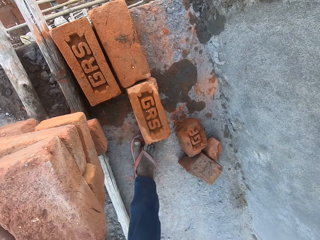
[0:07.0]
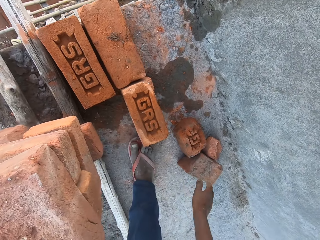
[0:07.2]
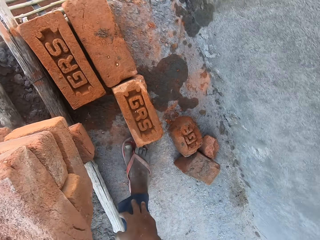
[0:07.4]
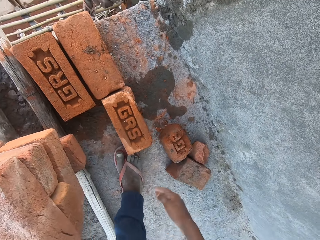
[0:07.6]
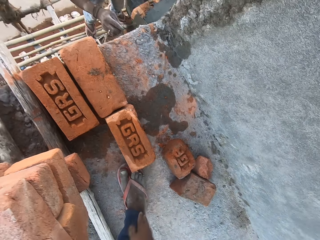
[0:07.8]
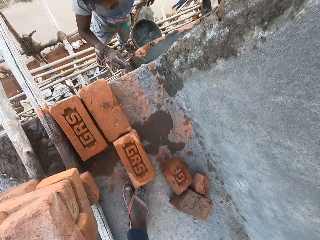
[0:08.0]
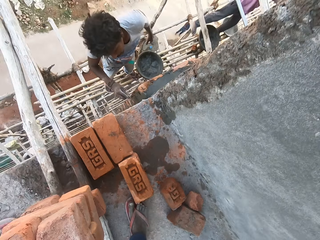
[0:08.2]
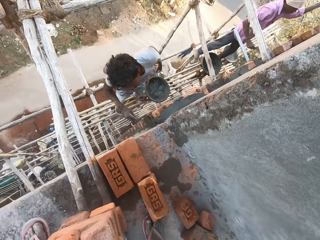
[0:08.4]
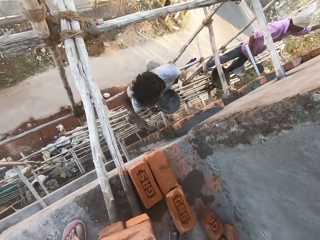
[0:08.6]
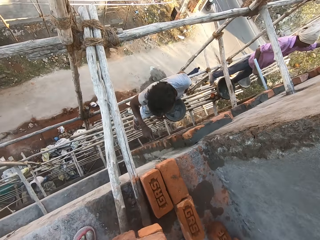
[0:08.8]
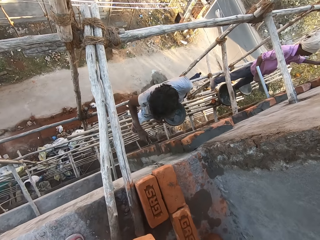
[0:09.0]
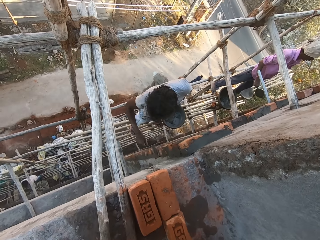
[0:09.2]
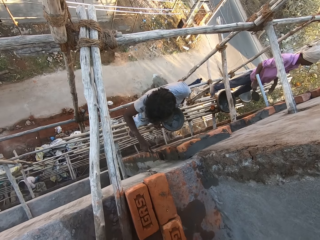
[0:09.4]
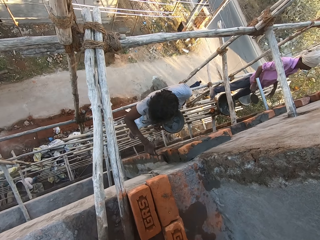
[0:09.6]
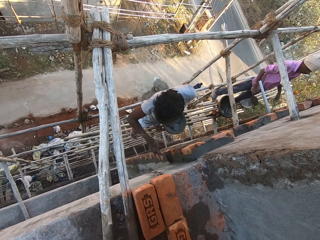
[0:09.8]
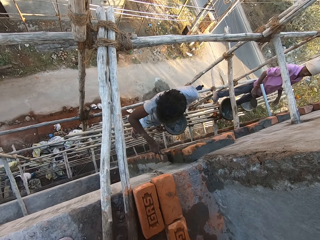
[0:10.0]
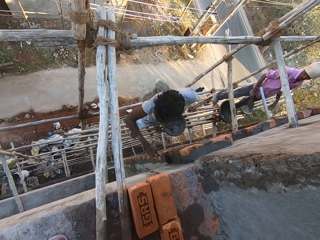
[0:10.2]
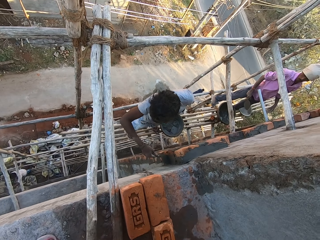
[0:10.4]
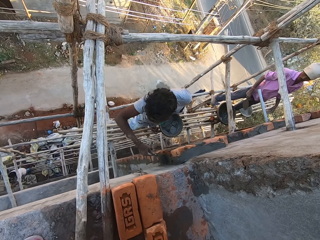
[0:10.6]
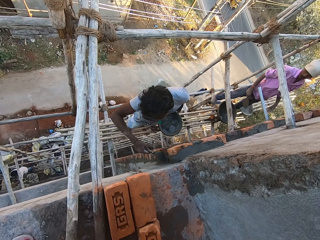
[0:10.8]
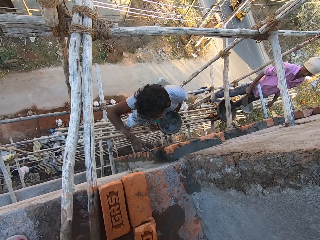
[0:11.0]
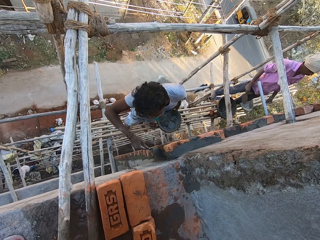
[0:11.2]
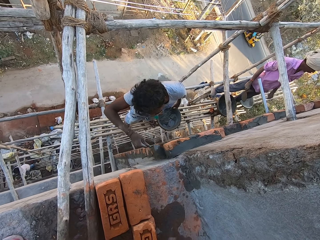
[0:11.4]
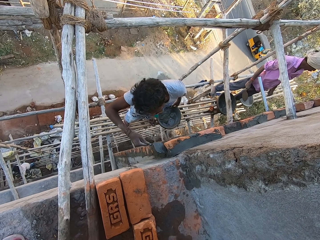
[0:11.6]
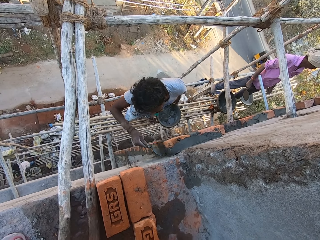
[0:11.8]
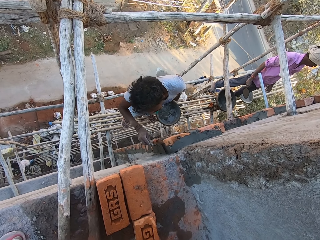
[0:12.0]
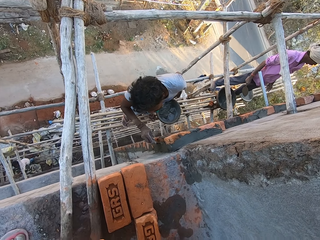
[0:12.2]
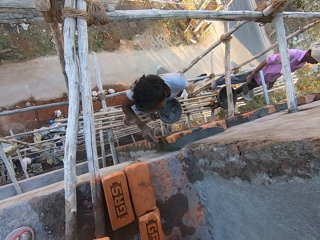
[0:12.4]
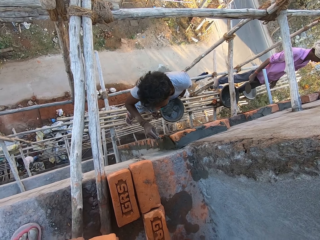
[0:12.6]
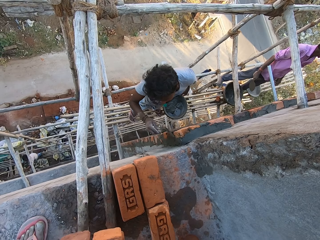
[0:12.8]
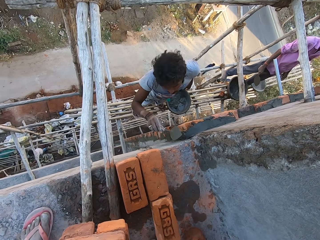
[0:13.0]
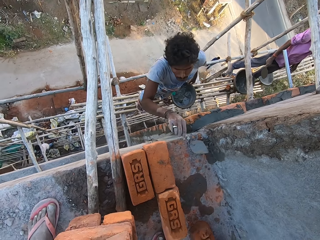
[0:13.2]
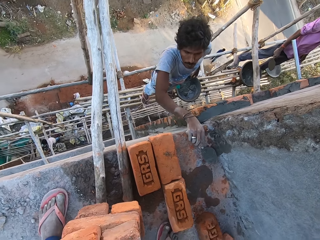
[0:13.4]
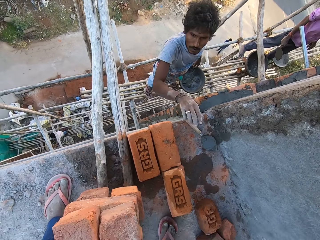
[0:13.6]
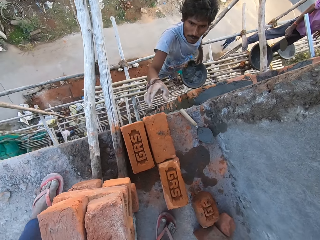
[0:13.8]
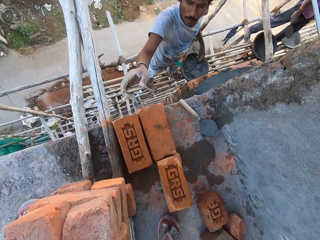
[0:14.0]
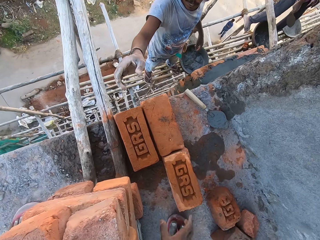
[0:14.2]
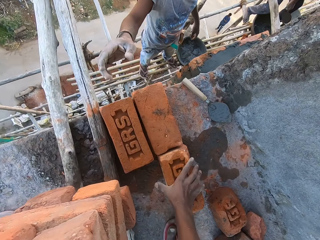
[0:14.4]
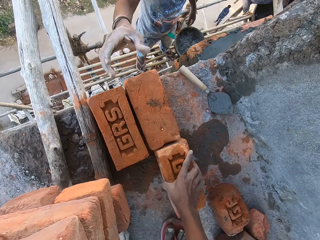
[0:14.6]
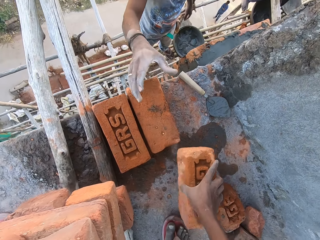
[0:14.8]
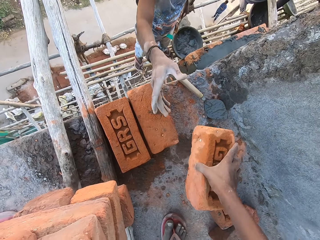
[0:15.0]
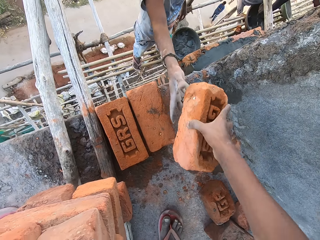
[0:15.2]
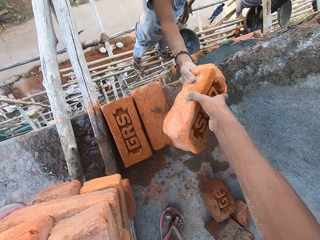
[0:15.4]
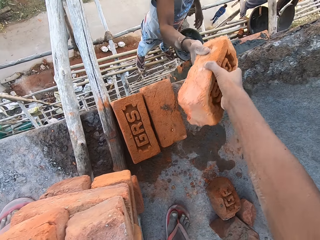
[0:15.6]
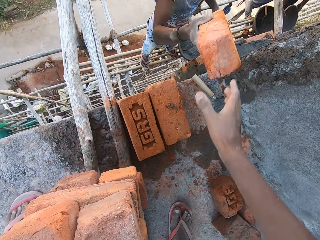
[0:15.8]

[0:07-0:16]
The camera wearer rubs the right hand on the right leg. He looks at a person. A man drops the trowel on the ground with his right hand. The camera wearer picks a brick from the ground with his right hand. Another man moves a head pan on the wooden scaffolding with both hands. The camera wearer passes the brick to the first man with his right hand.

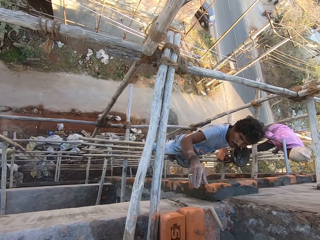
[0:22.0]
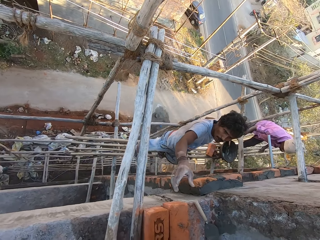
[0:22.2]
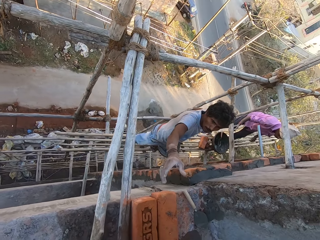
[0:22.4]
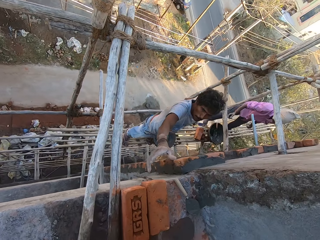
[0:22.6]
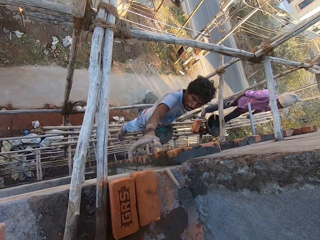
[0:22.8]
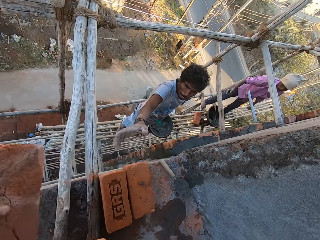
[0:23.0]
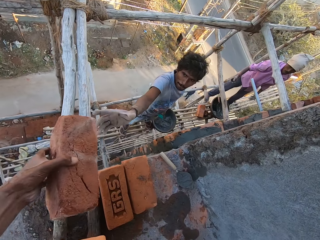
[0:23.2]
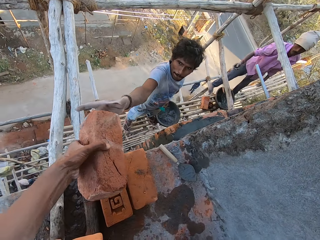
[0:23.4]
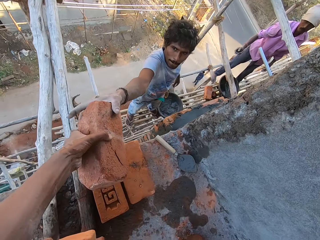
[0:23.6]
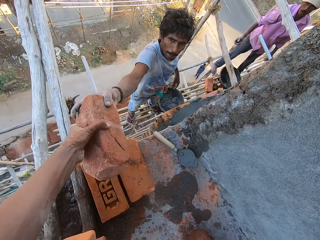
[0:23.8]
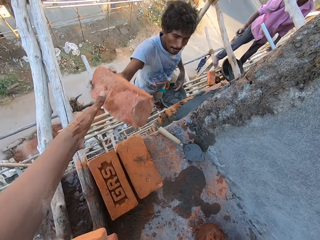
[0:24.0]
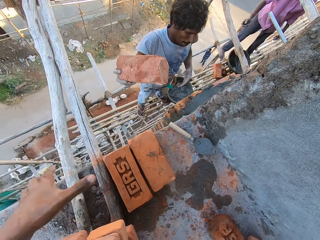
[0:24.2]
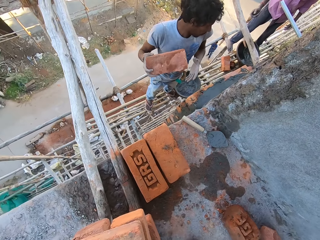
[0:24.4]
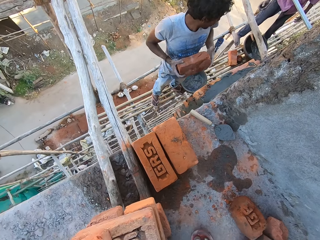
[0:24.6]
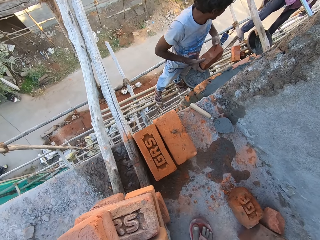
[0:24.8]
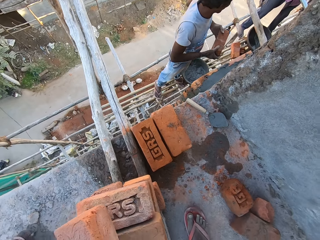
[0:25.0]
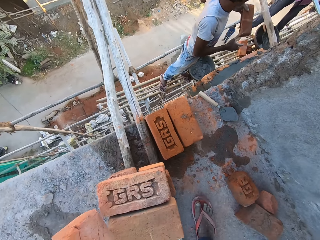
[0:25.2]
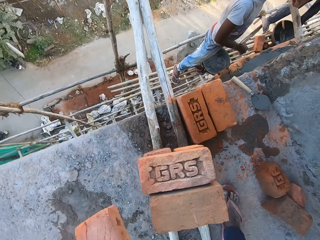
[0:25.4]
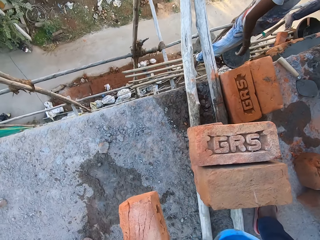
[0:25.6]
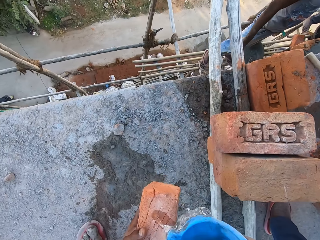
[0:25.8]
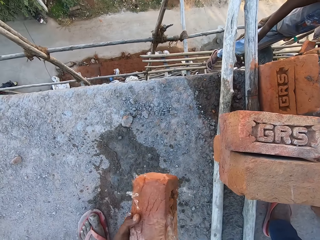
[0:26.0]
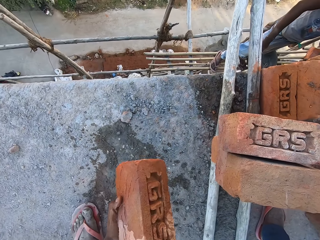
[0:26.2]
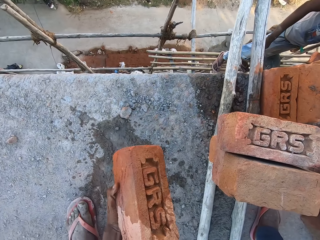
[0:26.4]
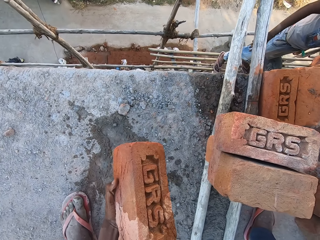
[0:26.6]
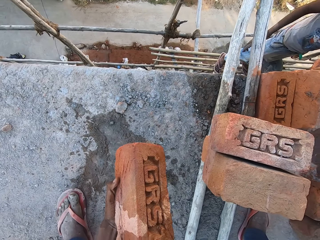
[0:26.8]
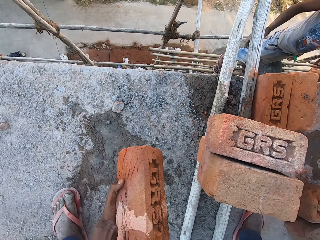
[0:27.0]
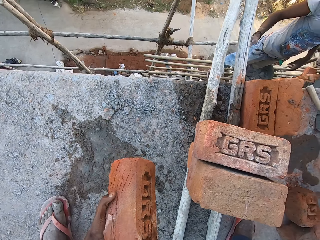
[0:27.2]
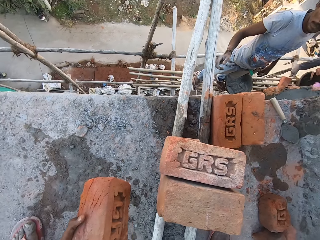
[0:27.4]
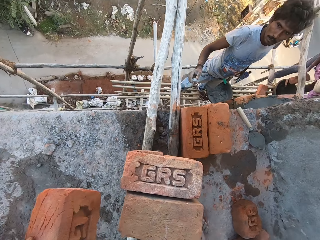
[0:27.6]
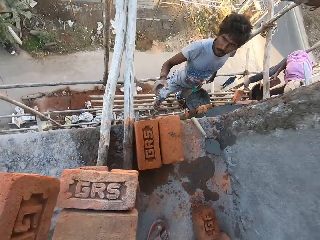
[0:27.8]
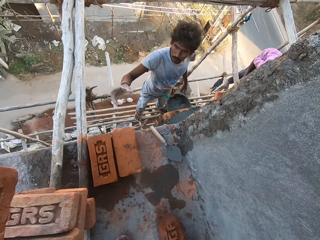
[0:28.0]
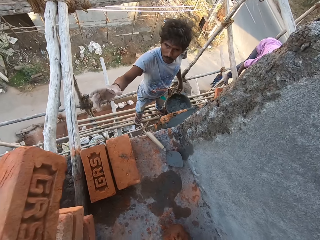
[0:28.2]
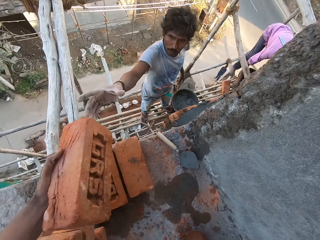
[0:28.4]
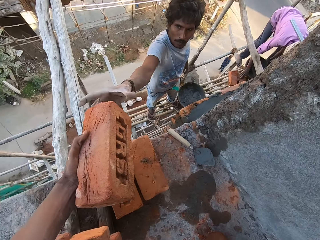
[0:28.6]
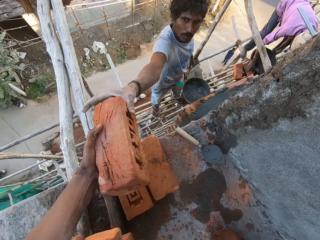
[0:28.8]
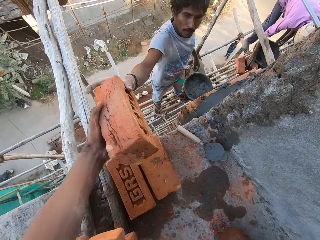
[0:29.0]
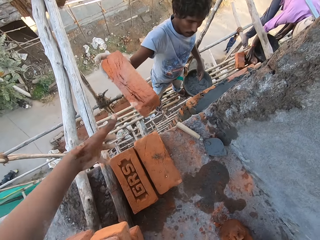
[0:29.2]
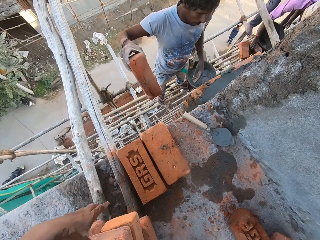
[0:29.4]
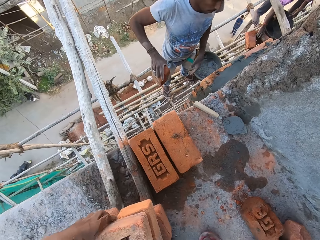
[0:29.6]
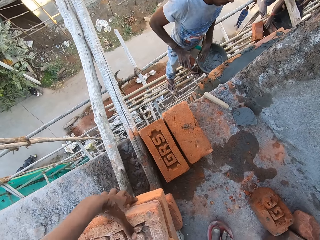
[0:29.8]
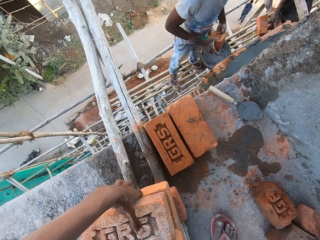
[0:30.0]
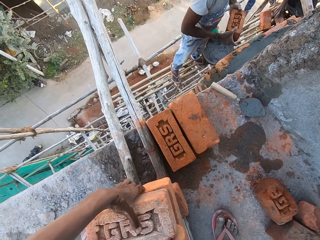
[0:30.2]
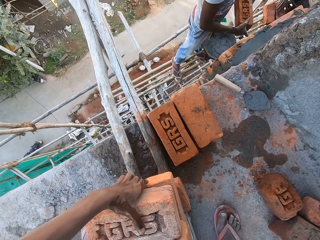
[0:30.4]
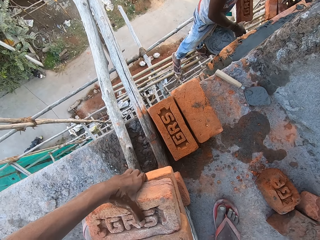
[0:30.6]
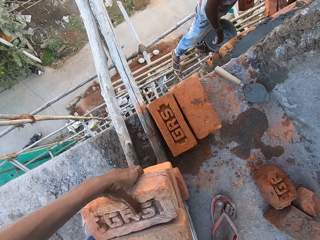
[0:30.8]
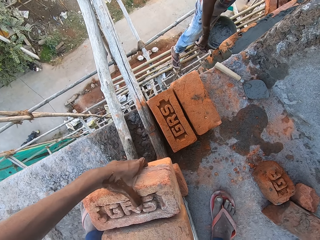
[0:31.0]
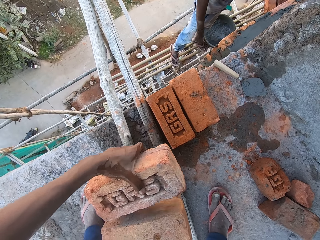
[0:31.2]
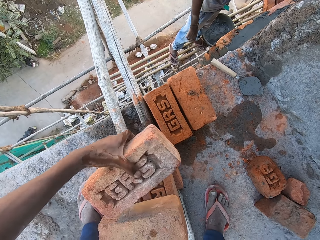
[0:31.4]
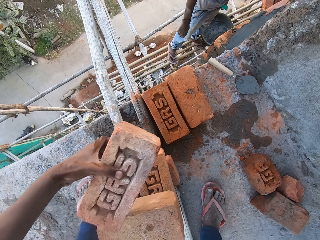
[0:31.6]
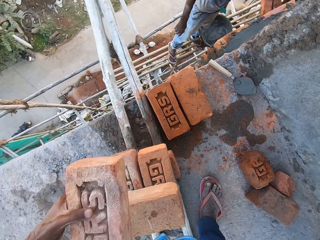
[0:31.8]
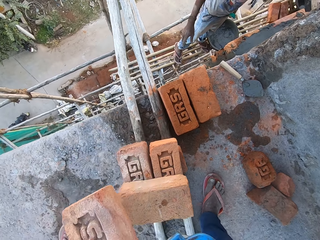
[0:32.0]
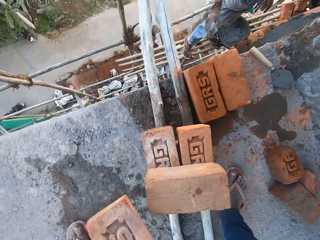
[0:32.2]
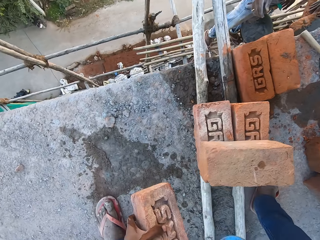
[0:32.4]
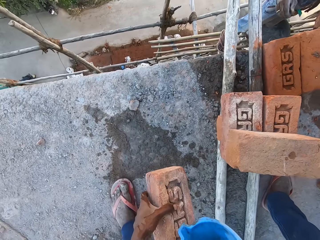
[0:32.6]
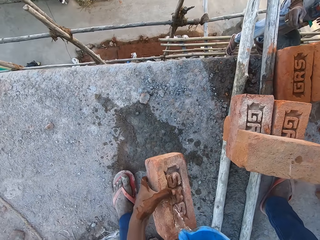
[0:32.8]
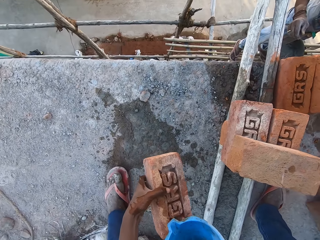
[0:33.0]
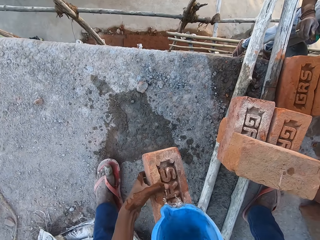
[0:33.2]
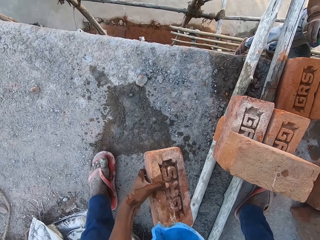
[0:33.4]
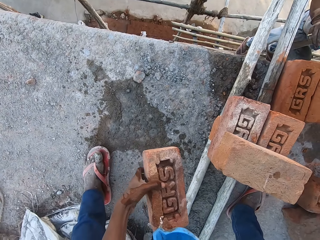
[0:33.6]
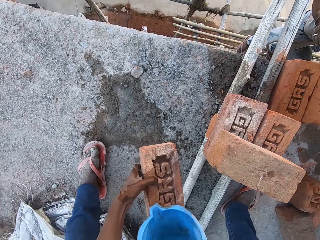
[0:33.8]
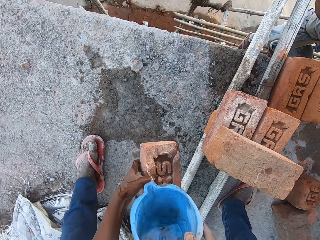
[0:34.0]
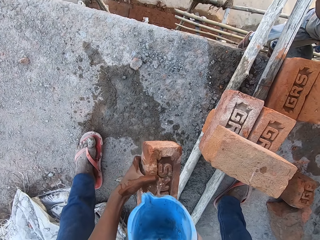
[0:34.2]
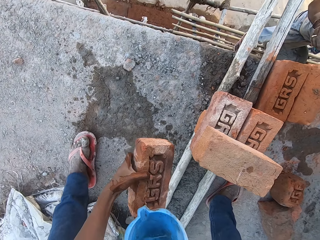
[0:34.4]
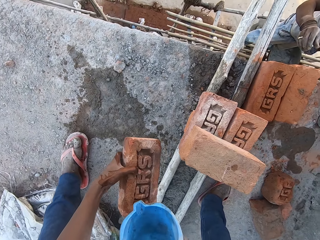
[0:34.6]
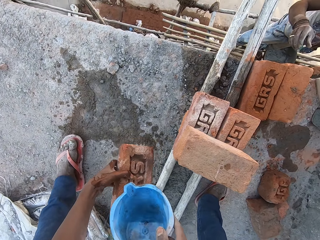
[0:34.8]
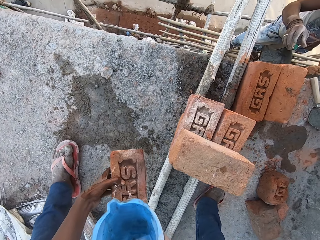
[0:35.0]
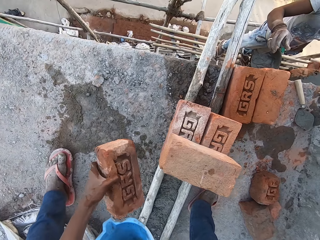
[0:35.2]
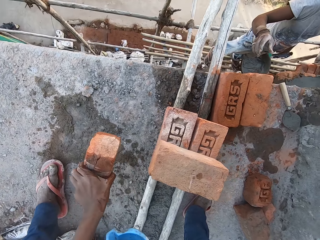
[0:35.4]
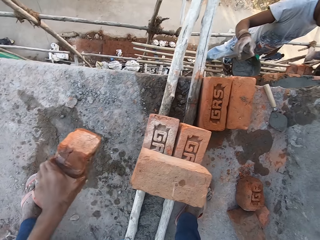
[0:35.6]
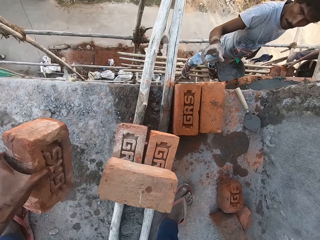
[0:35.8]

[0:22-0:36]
The camera wearer looks at a man. He passes the brick to the man with his left hand. The man passes the brick in his right hand to his left hand. The camera wearer picks a brick from the stack of bricks with his left hand. He pours some water from the cup in his right hand on the brick in his left hand. He passes the brick to the man with his left hand. Another man repositions the brick on the wooden scaffolding with his right hand. The camera wearer picks a brick from the stack of bricks with his left hand. The first man passes the brick in his right hand to his left hand. The camera wearer pours some water from the cup in his right hand on the brick in his left hand.
